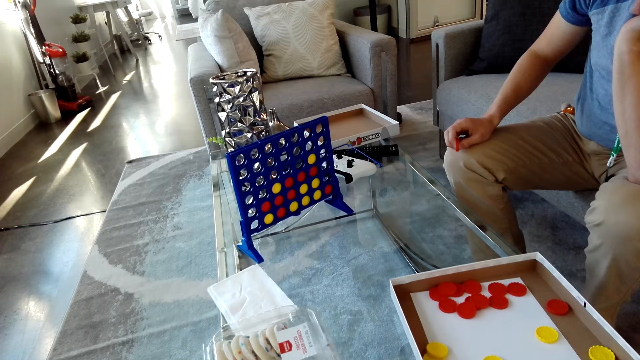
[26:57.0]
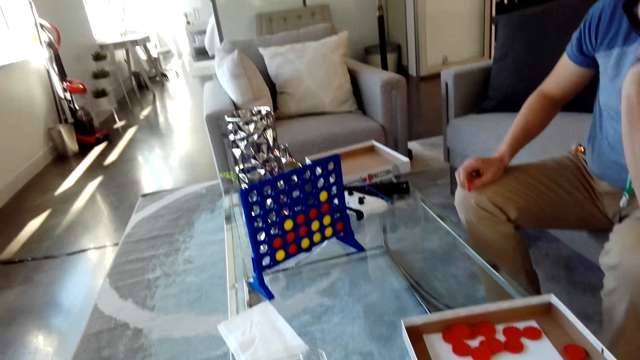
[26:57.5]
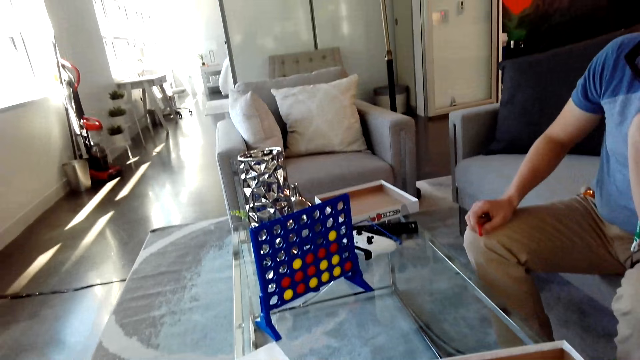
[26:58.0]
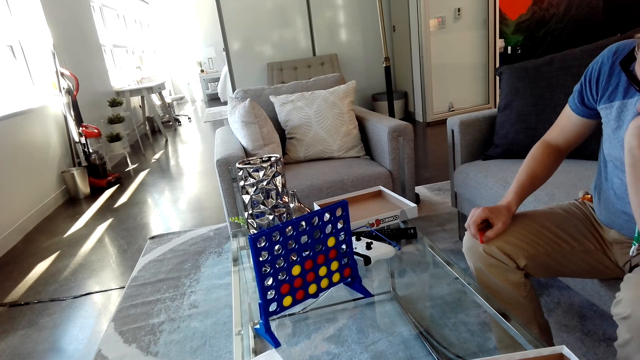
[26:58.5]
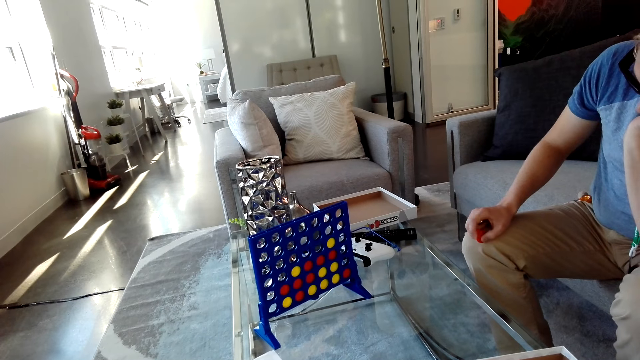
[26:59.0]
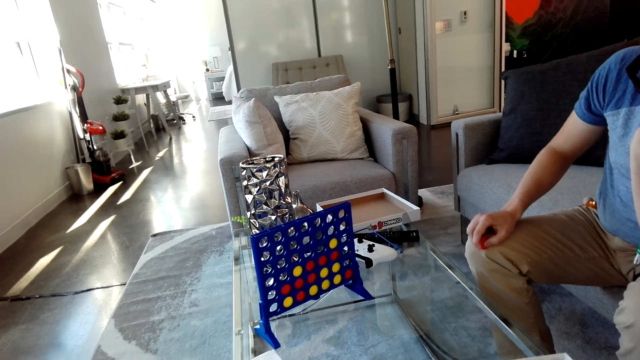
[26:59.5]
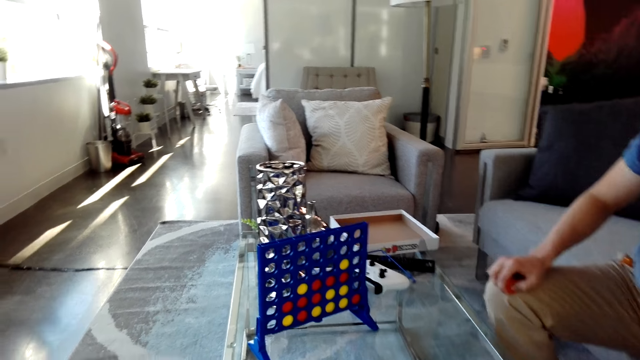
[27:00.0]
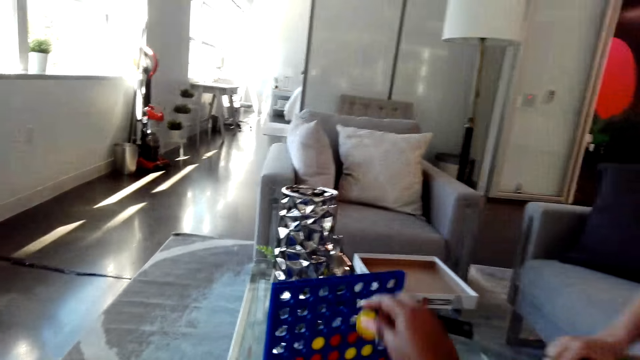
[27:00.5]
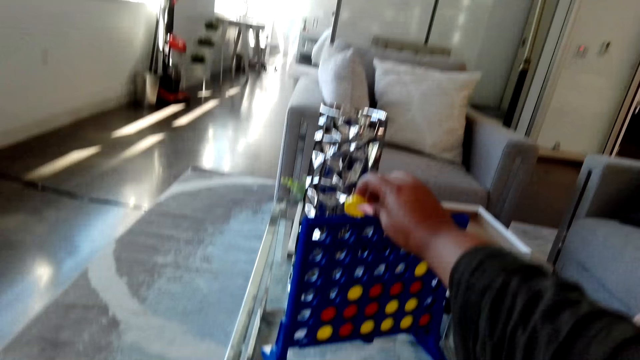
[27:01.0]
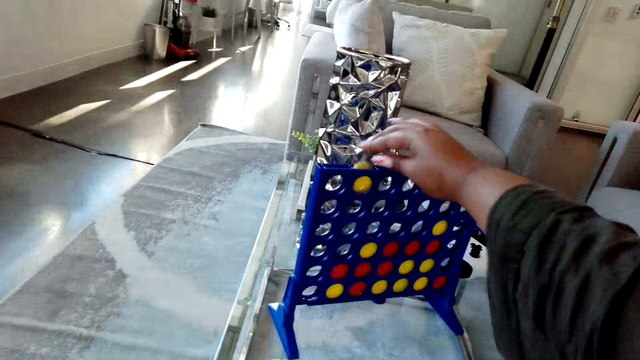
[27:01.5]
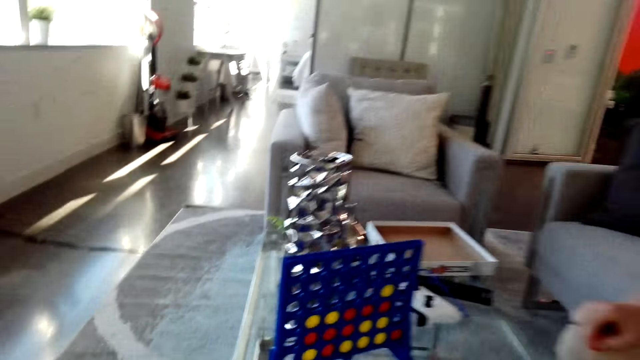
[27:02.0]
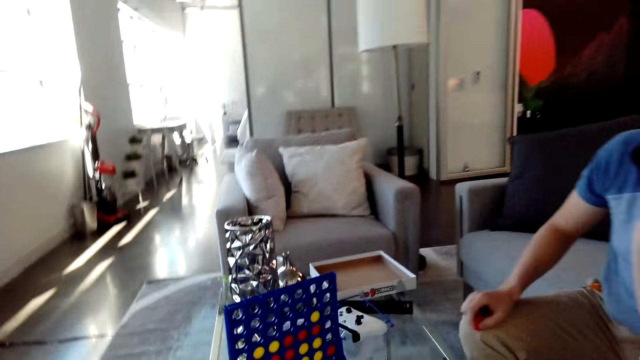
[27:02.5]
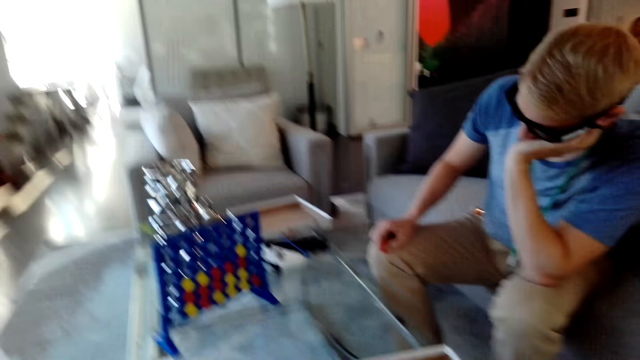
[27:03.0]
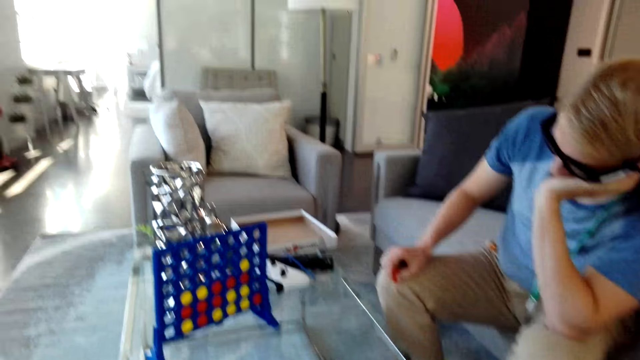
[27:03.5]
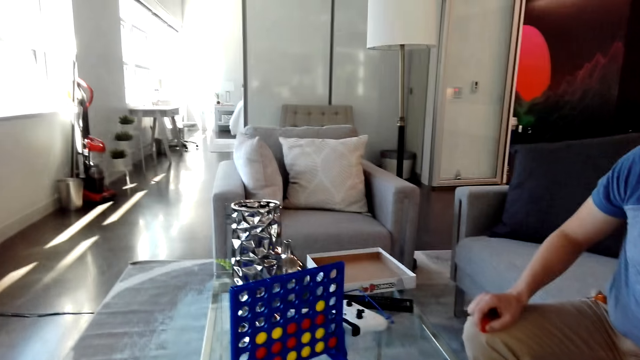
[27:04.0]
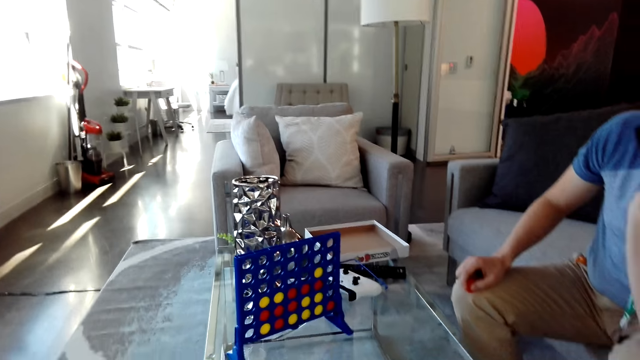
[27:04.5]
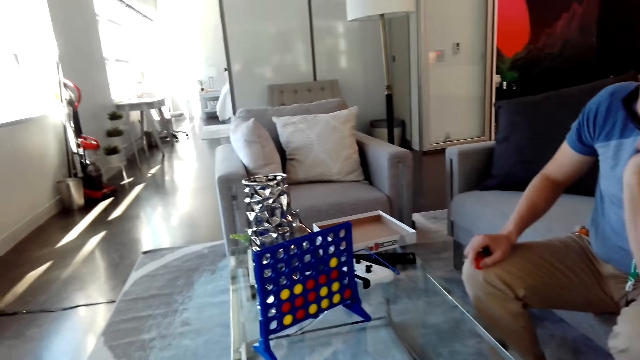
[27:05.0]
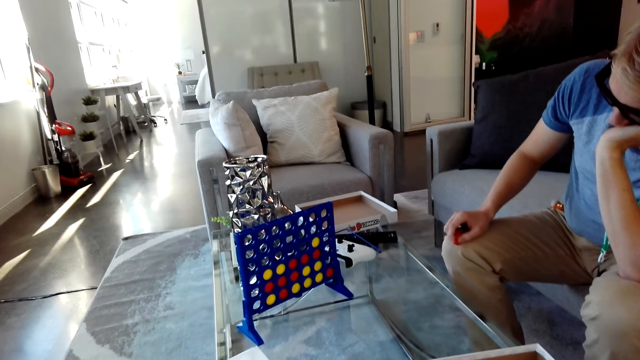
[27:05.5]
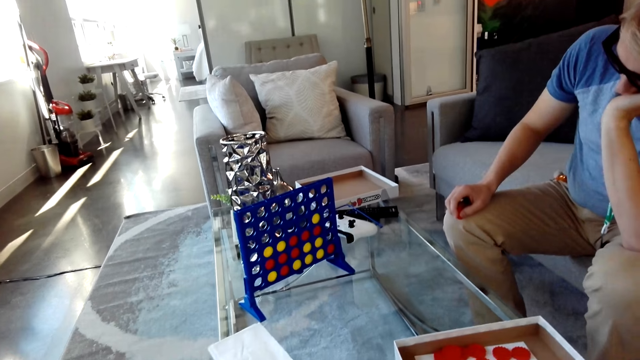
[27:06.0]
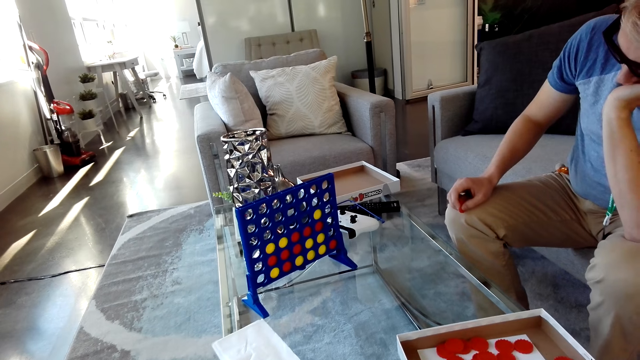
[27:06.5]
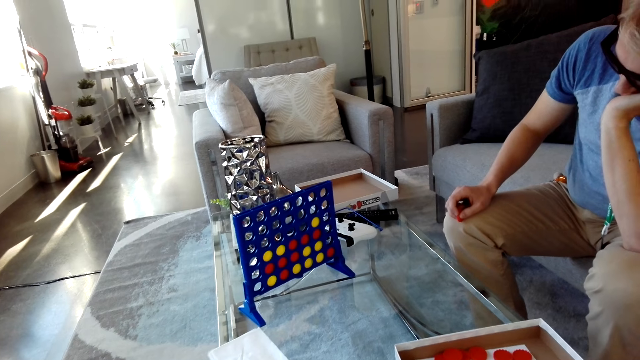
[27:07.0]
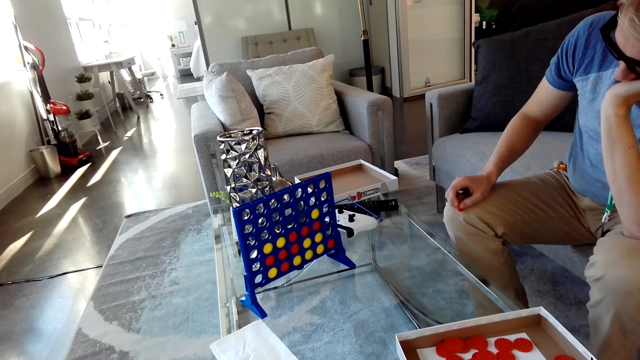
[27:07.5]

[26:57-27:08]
The camera wearer drops a yellow disc in the grid. They look at the grid on a table.

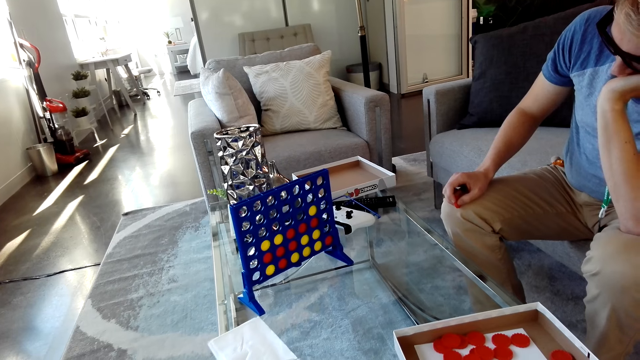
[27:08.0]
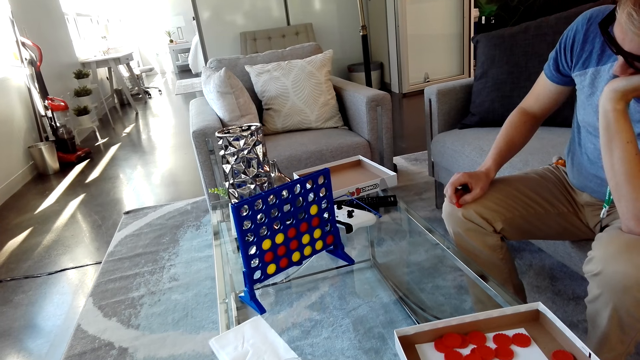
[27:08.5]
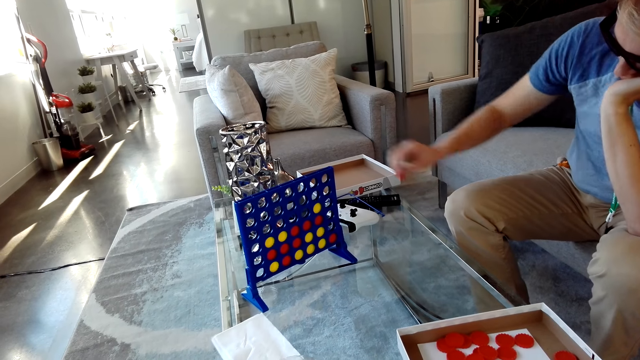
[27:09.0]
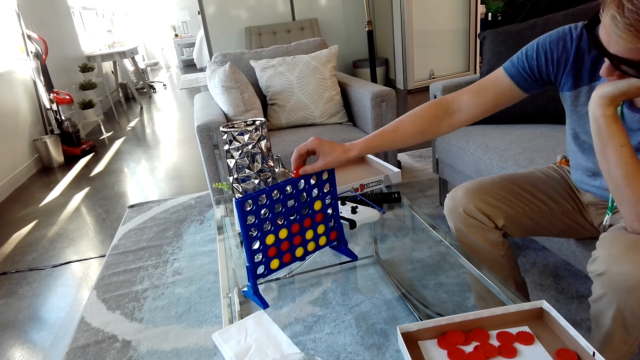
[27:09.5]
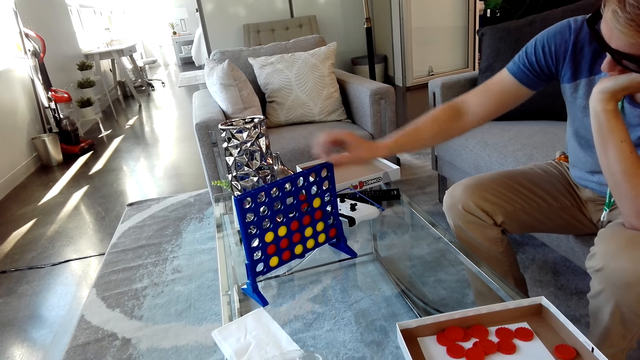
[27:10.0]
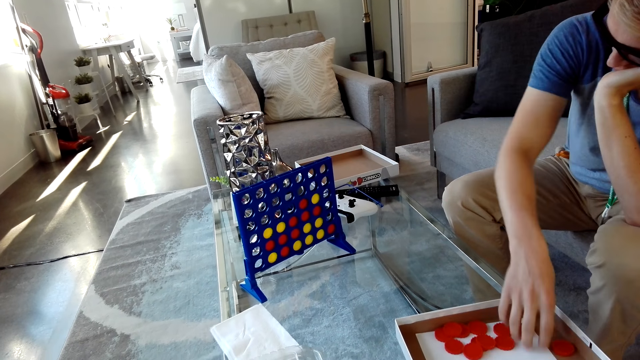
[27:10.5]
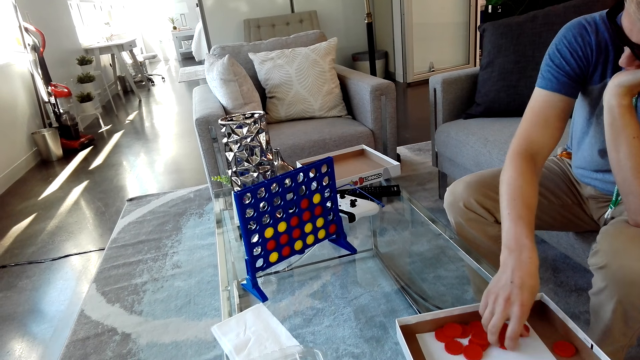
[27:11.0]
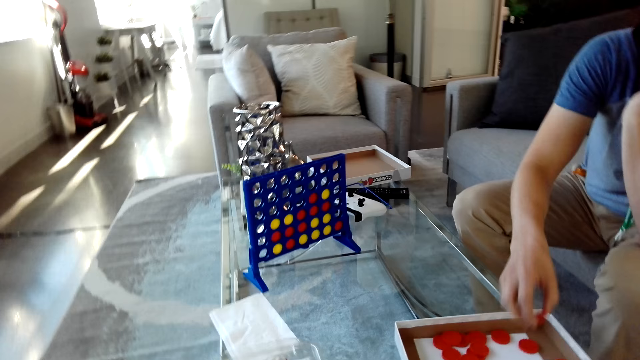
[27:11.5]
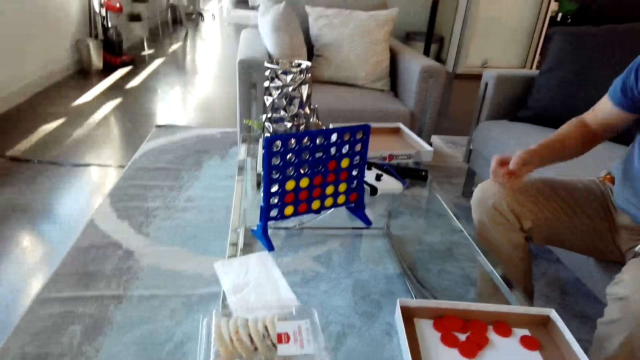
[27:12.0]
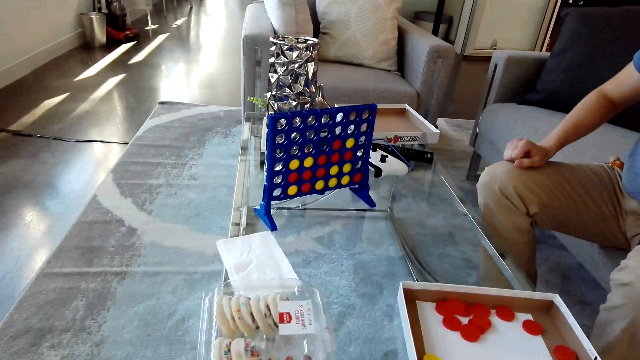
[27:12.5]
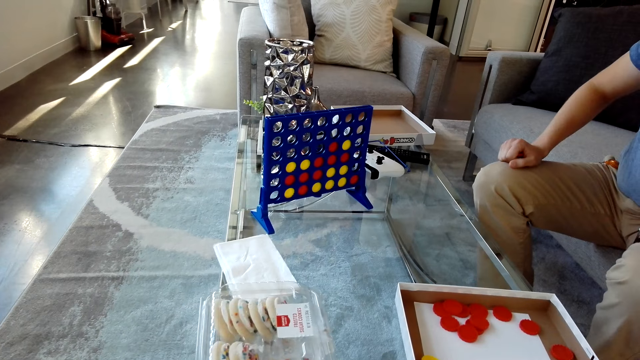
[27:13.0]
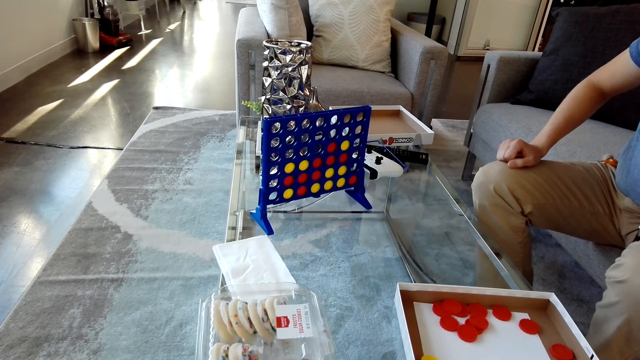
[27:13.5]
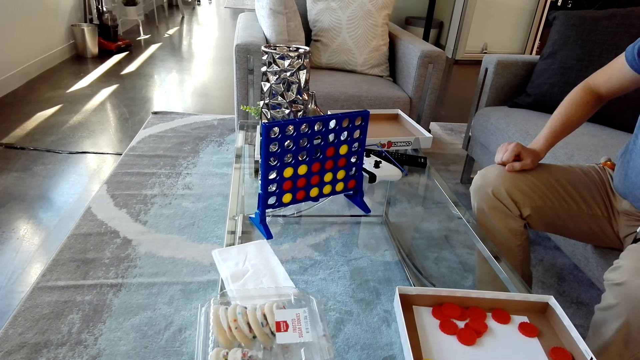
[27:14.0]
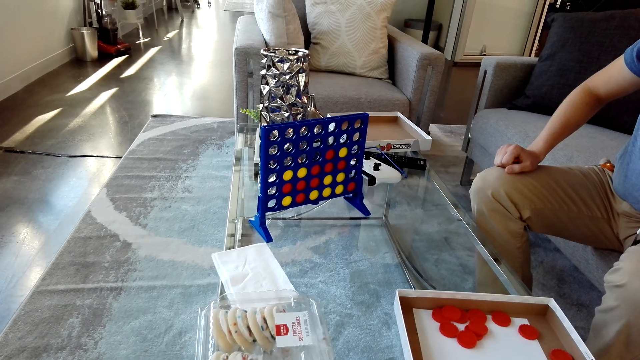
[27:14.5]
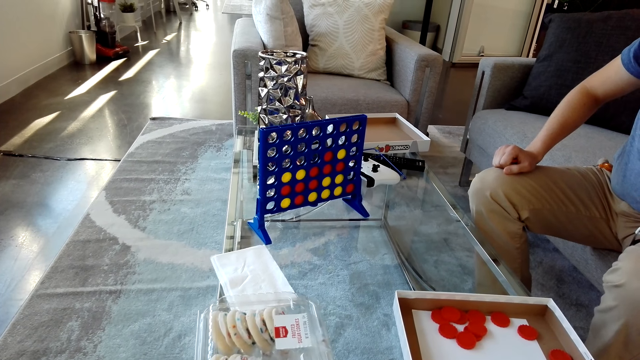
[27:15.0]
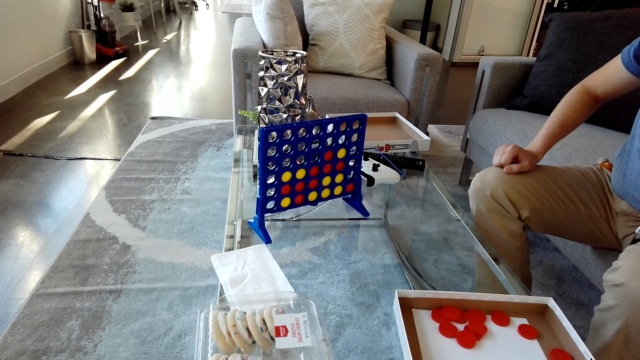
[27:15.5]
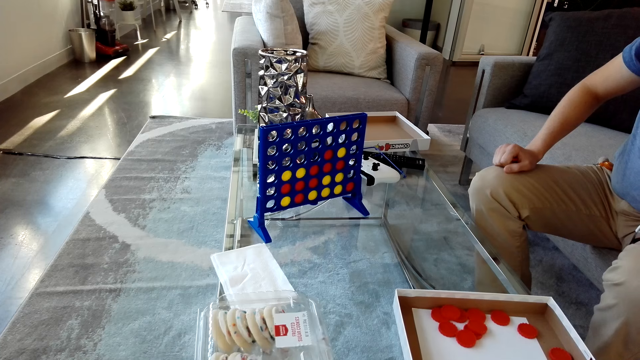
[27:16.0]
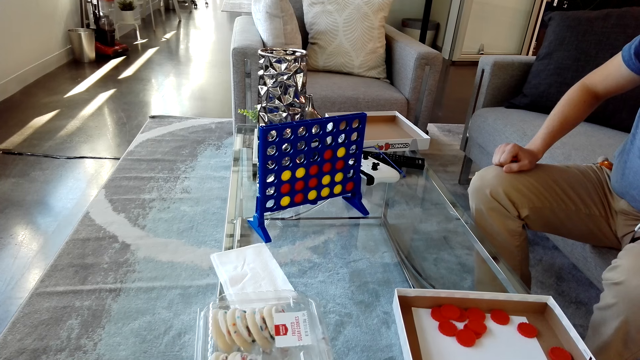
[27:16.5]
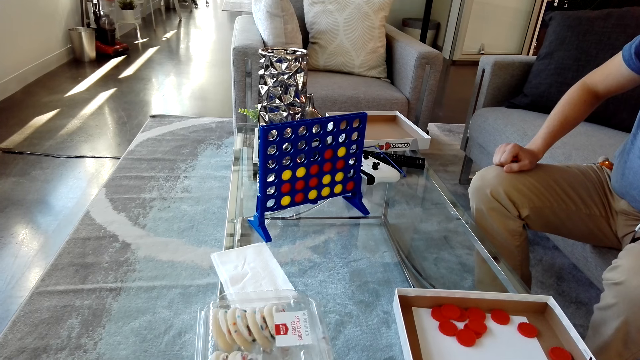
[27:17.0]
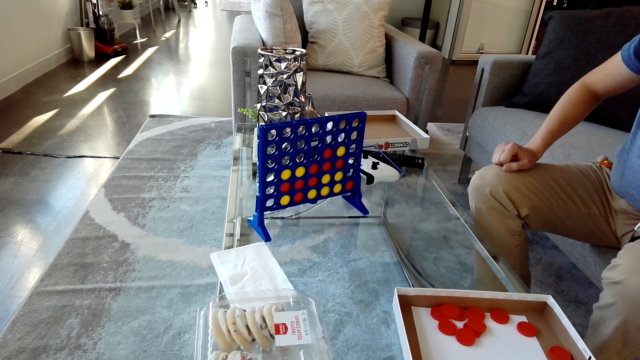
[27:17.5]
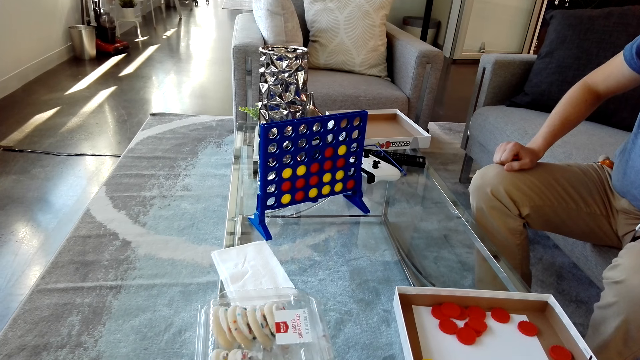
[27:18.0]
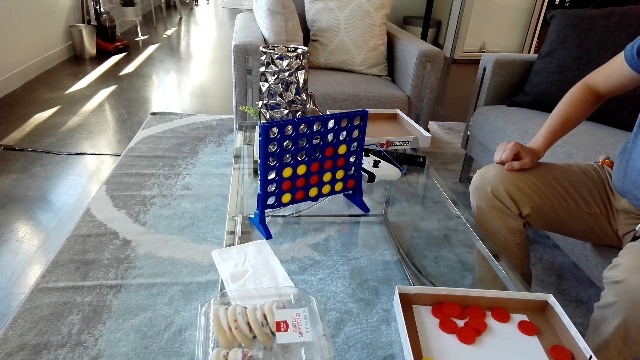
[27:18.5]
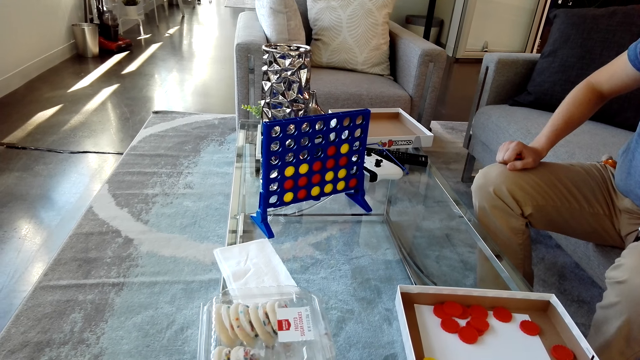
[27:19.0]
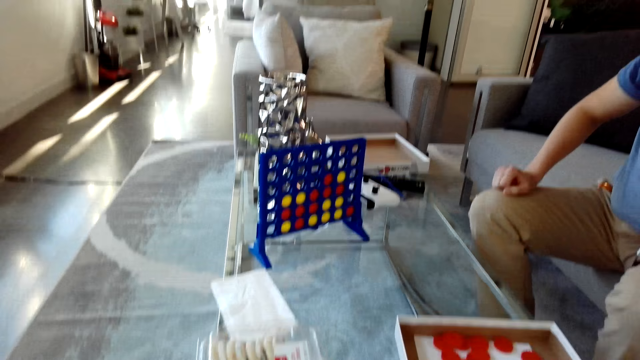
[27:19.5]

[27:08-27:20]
A man drops a red disc in the grid. The man picks up a red disc from the box. The camera wearer looks at the grid on a table.
